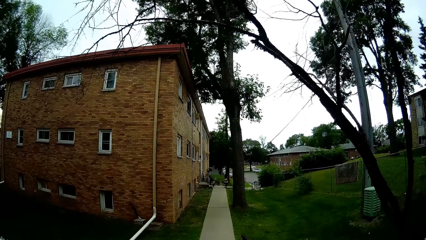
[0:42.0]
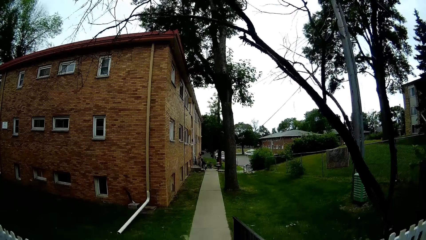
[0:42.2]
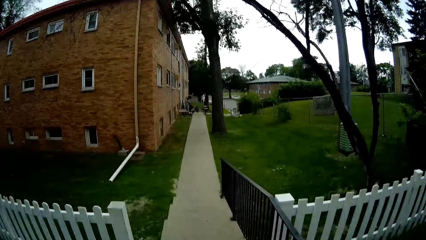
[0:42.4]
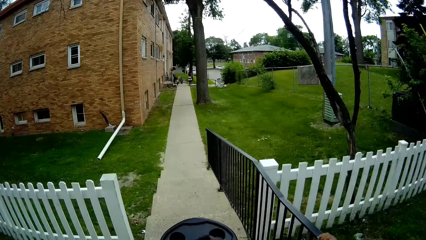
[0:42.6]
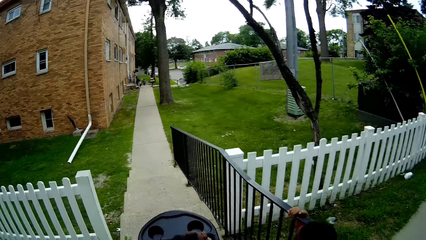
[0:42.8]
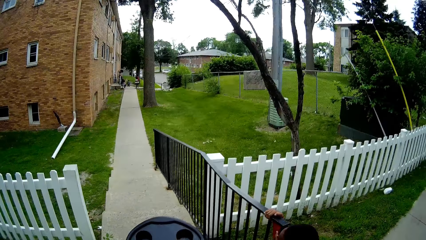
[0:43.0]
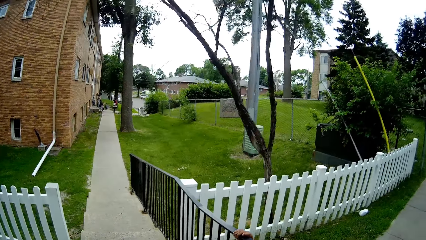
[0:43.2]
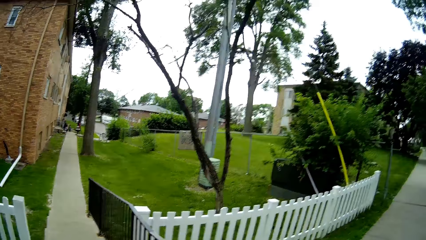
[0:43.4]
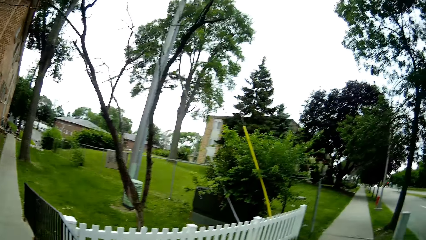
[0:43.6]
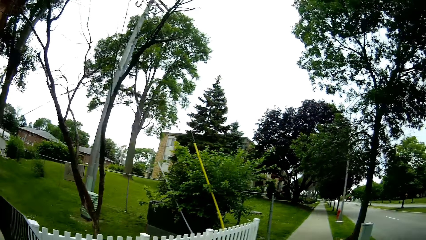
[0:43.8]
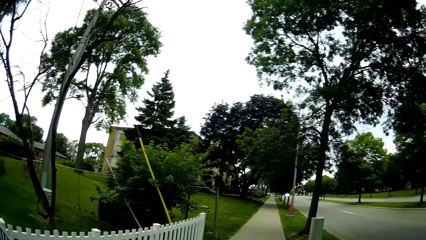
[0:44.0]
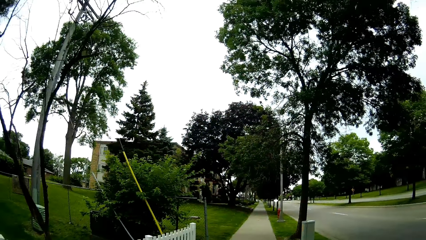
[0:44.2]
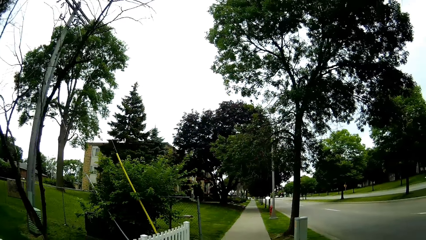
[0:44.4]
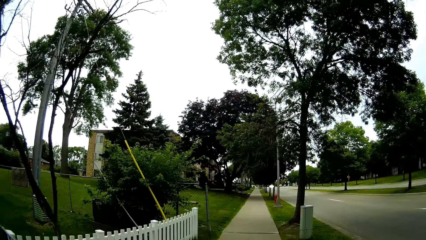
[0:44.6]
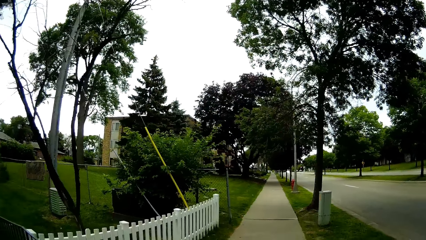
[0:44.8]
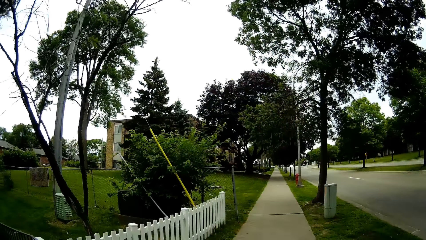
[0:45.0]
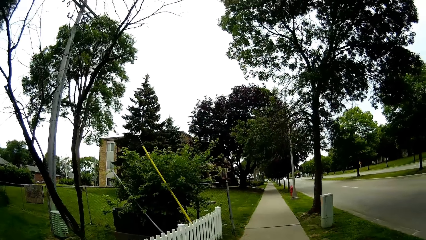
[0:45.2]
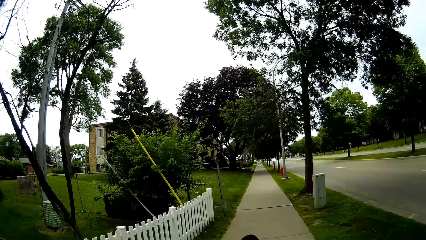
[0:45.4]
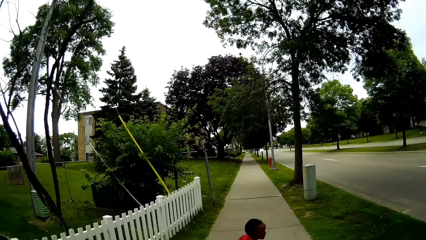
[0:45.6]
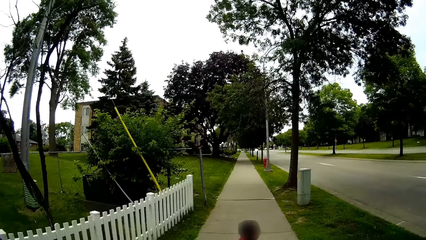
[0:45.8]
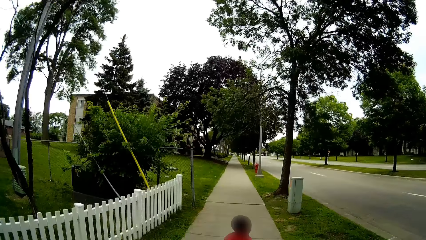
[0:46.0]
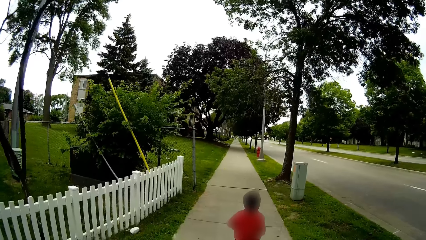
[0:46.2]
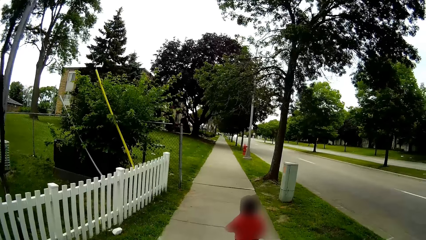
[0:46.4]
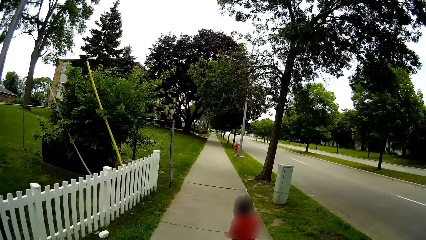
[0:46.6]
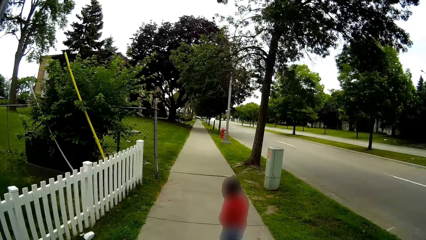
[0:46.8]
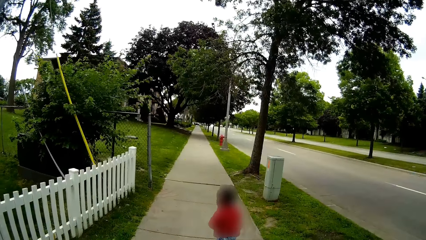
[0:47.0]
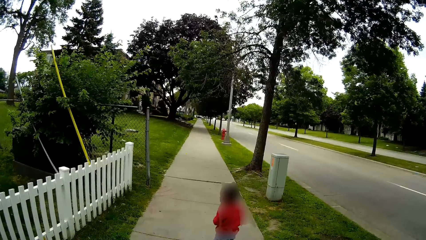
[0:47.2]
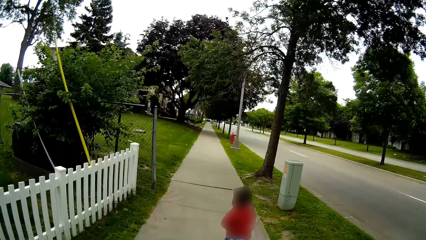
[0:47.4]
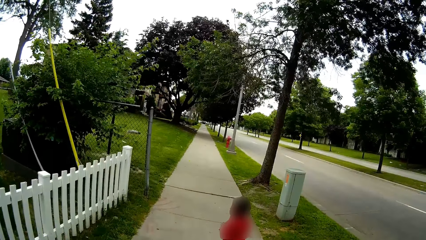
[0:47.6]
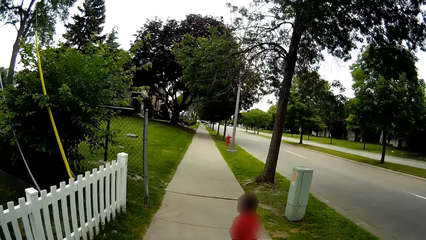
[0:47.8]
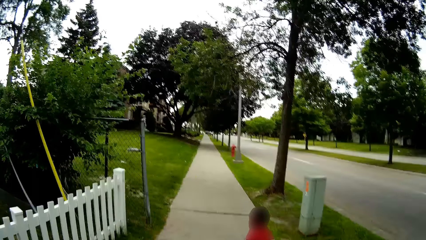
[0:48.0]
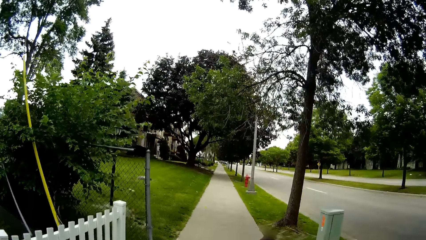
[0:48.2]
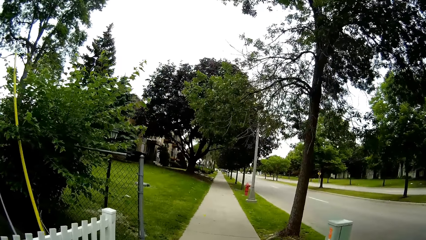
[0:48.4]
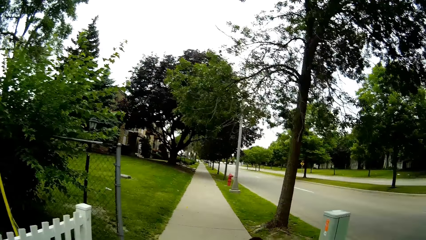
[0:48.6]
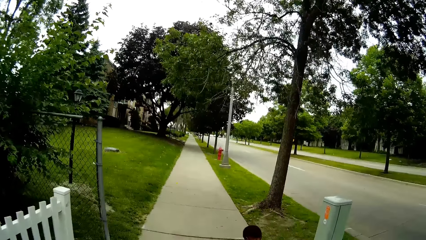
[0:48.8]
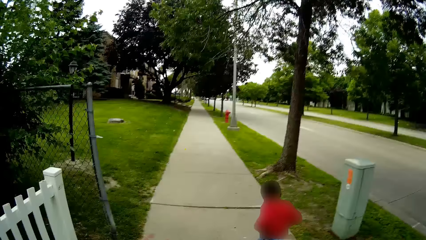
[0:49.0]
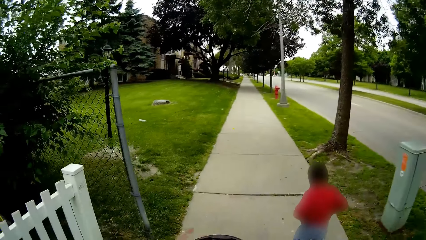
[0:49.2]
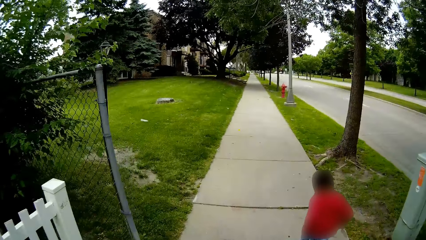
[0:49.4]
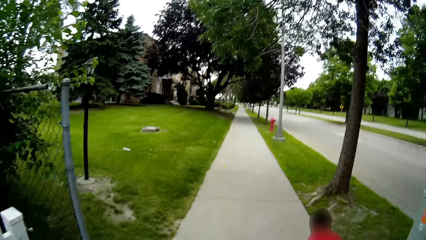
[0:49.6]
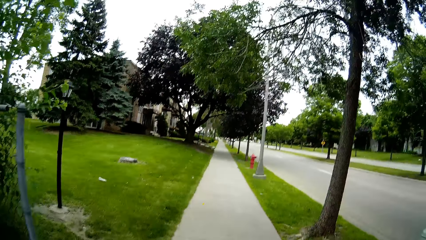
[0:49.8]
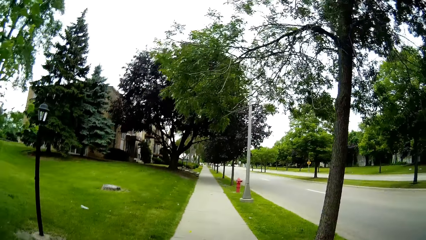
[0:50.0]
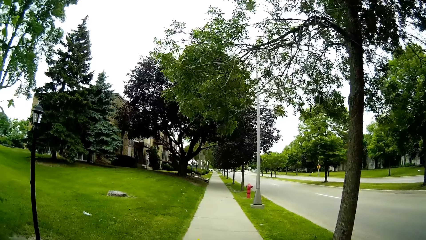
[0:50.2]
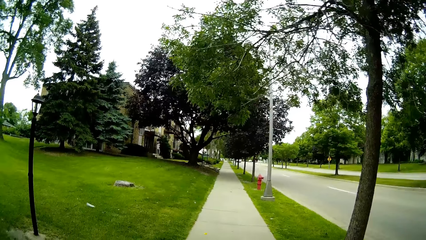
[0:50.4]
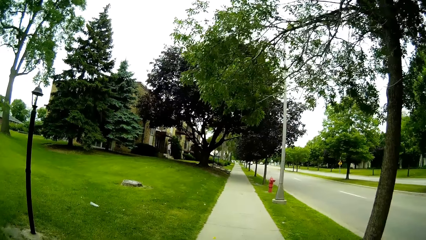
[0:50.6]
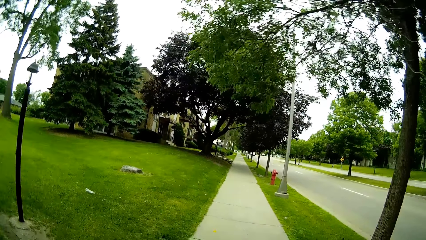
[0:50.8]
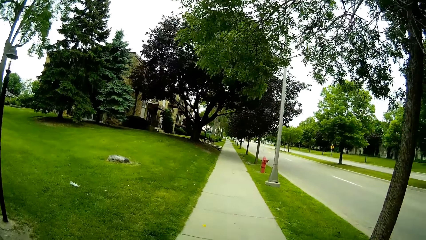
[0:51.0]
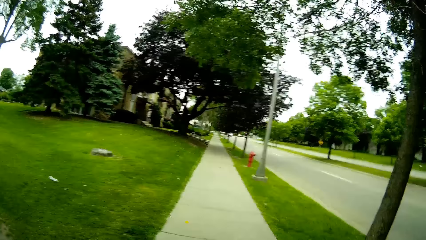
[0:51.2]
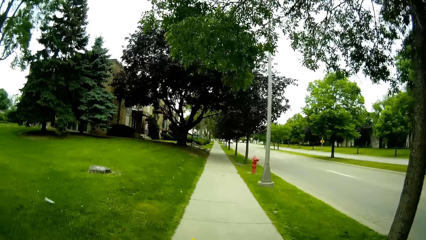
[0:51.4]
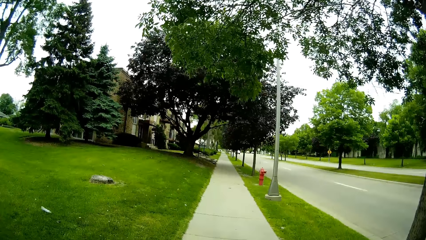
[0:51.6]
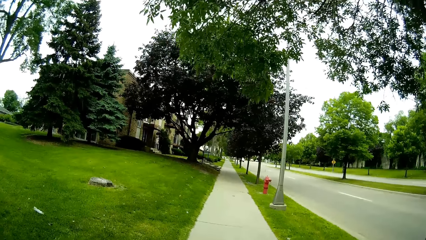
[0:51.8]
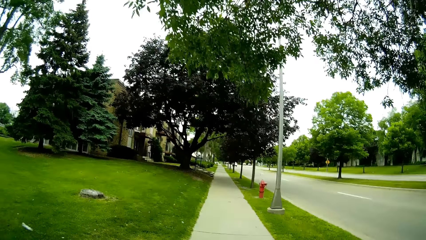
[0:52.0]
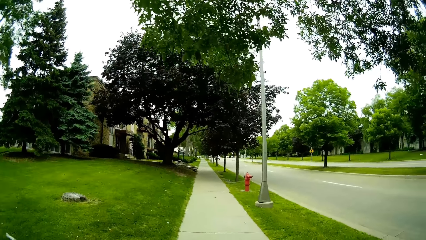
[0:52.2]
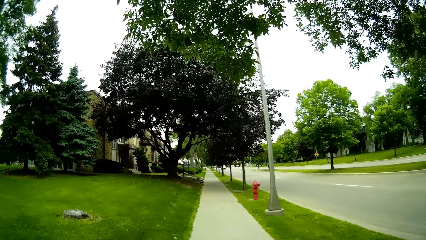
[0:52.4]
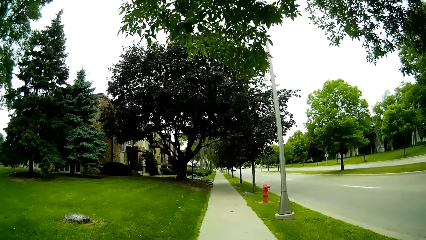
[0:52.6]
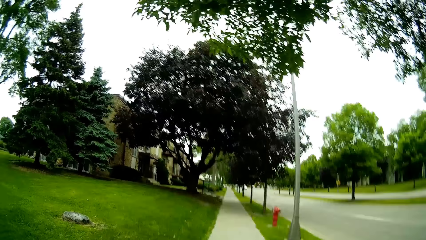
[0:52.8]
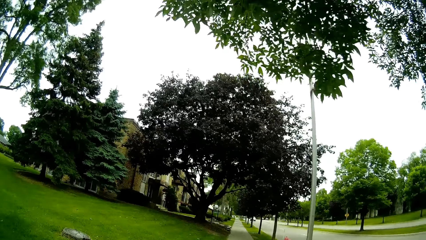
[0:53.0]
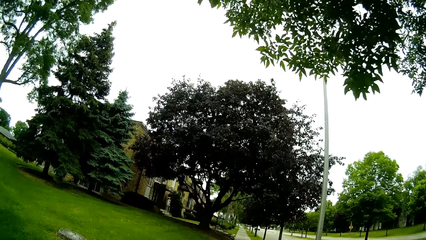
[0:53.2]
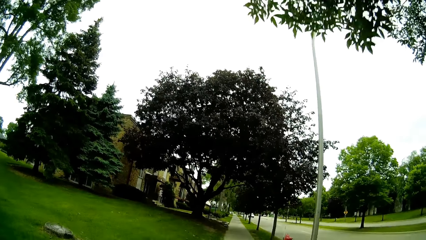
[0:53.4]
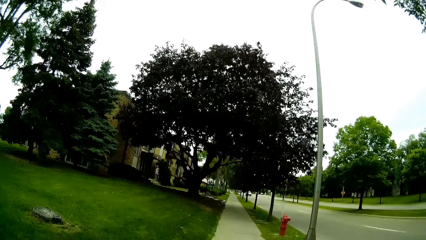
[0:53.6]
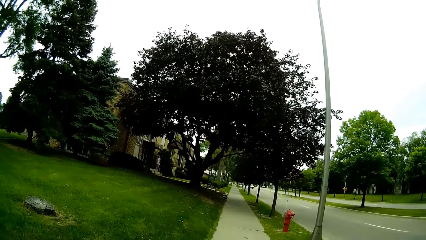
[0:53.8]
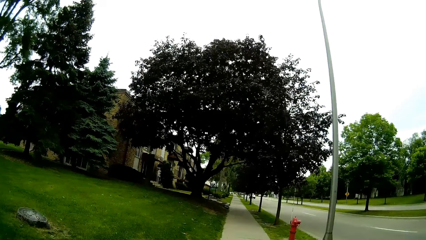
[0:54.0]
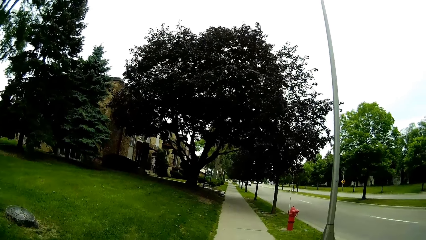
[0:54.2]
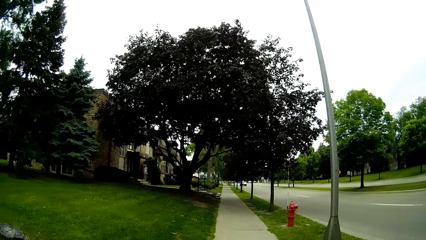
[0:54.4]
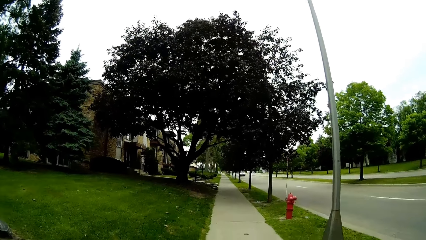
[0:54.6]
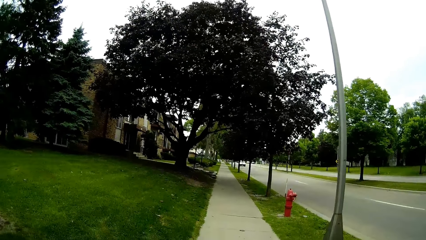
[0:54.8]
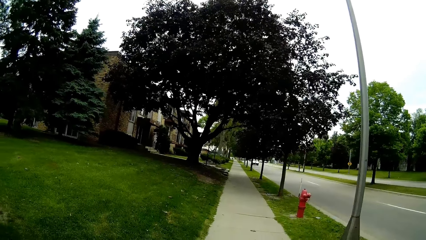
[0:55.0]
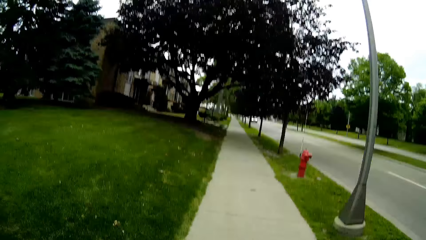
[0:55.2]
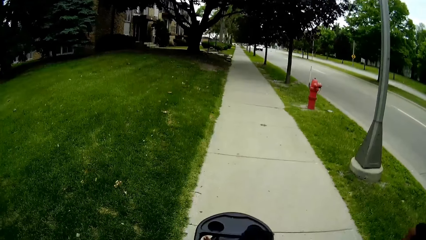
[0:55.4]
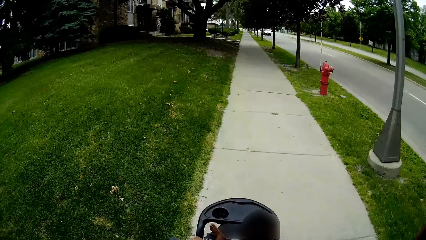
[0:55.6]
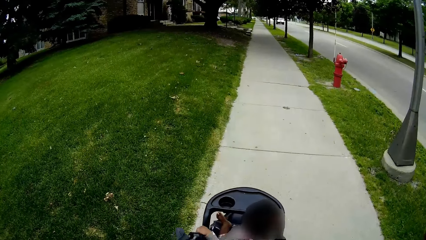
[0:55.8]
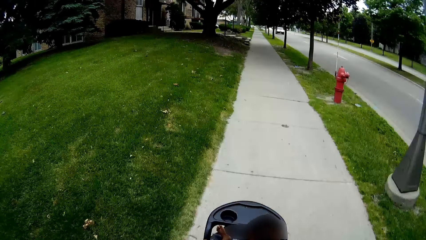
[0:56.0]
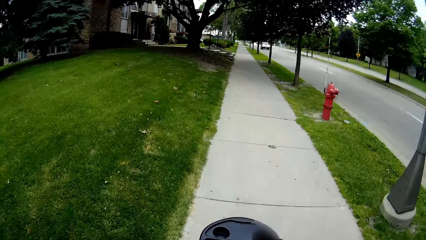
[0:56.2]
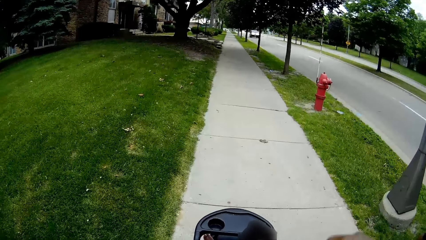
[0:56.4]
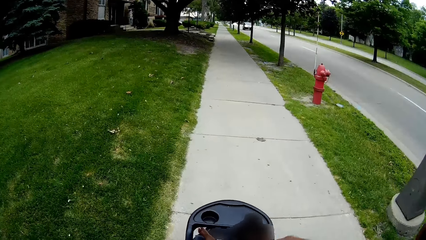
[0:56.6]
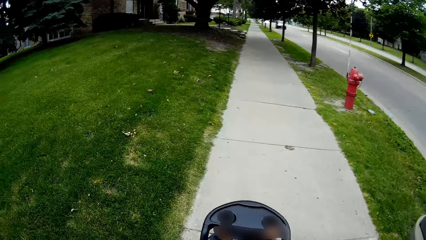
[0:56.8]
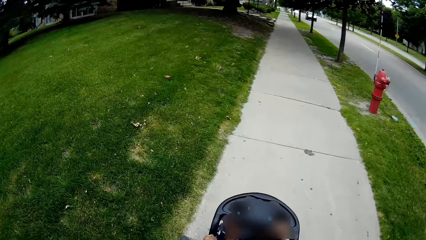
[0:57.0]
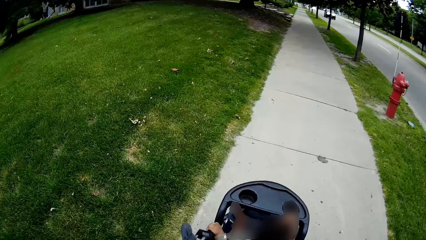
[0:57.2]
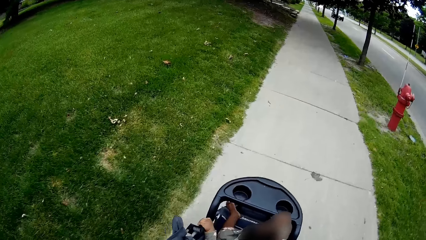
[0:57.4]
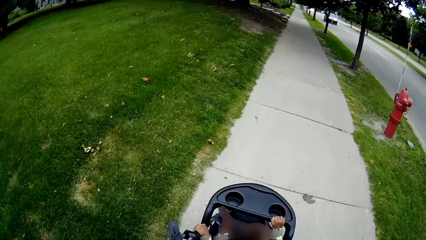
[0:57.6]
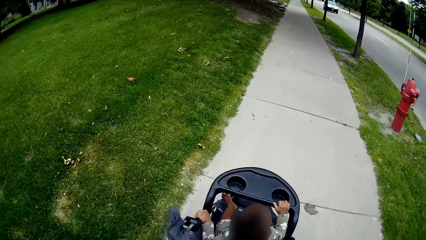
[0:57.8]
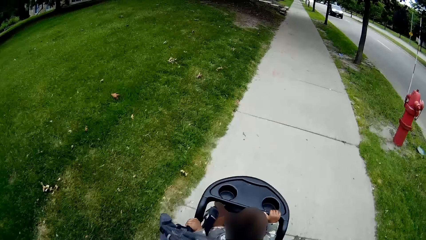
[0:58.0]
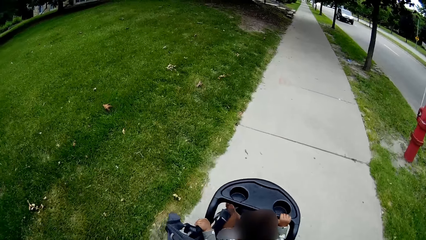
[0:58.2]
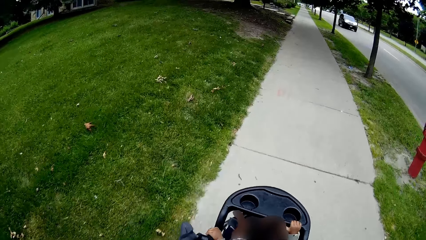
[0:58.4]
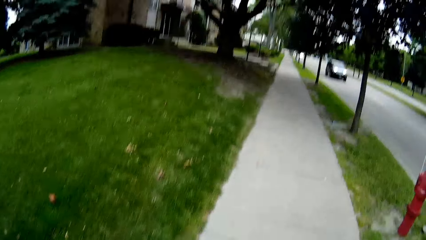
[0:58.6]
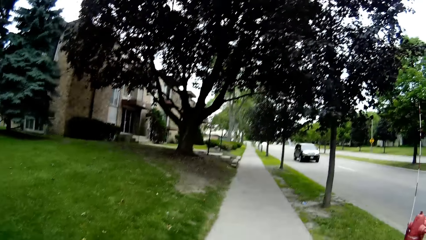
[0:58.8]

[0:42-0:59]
The camera wearer talks to a boy. The boy walks along a pavement. The camera wearer walks along the pavement. They push a baby in a baby stroller along the pavement.
